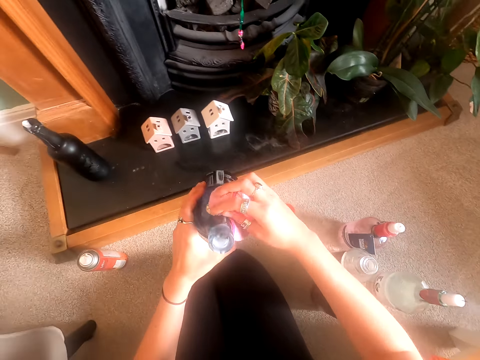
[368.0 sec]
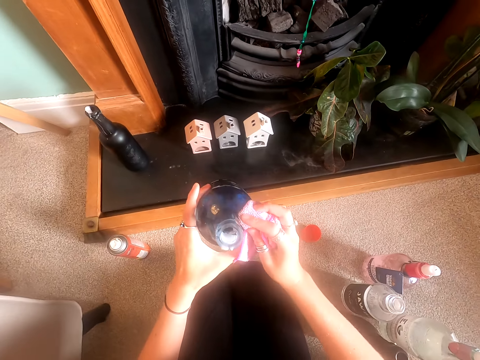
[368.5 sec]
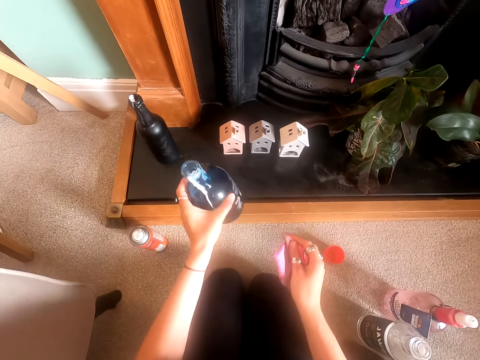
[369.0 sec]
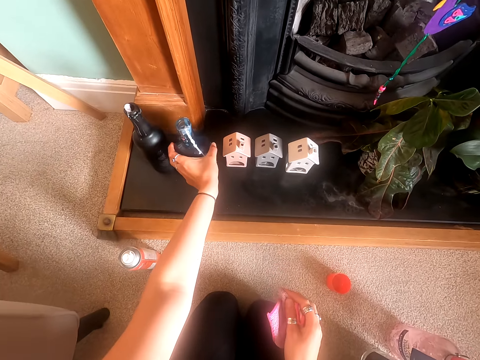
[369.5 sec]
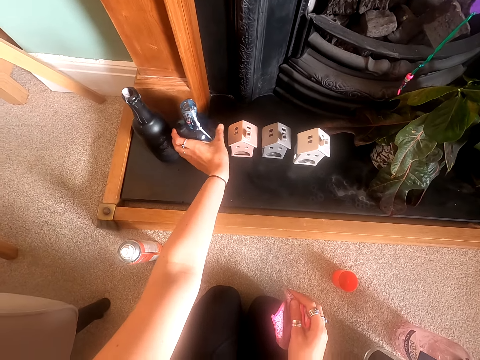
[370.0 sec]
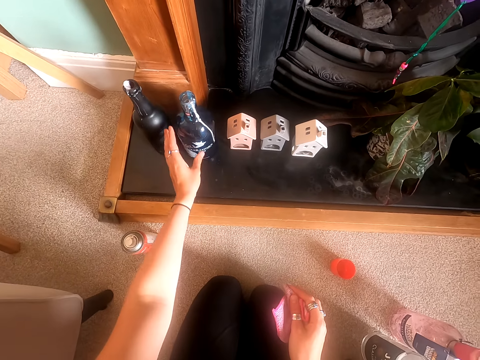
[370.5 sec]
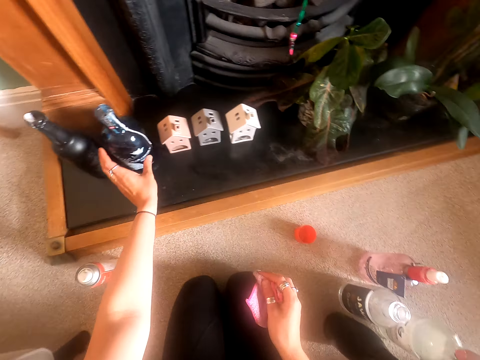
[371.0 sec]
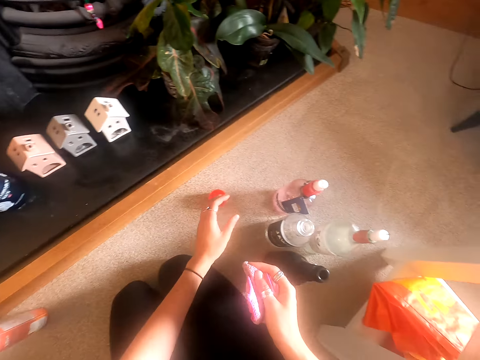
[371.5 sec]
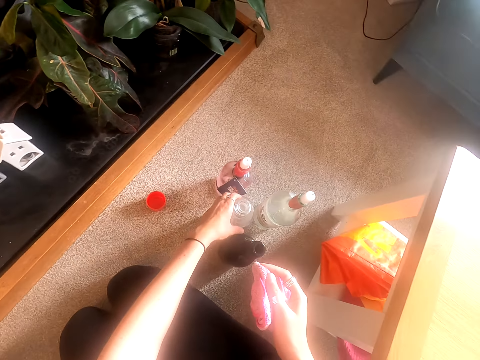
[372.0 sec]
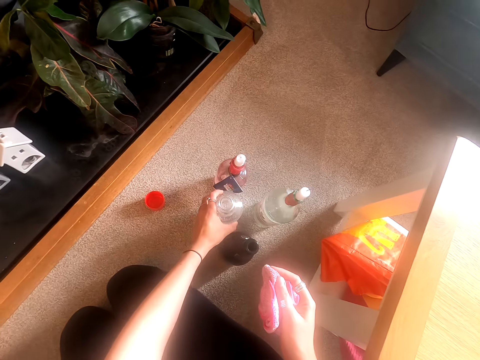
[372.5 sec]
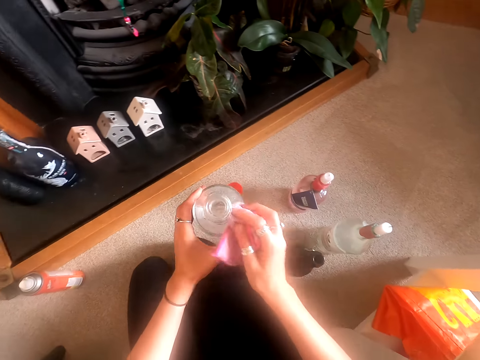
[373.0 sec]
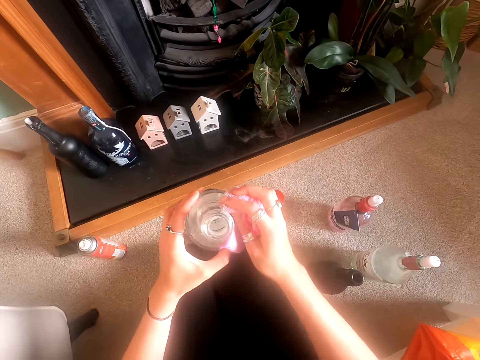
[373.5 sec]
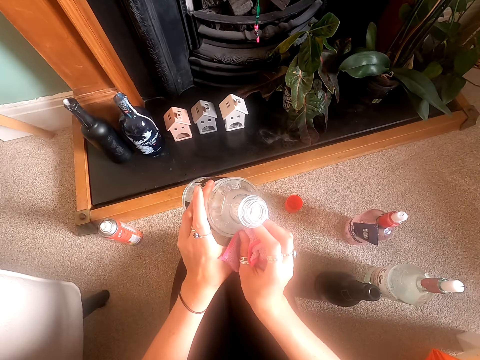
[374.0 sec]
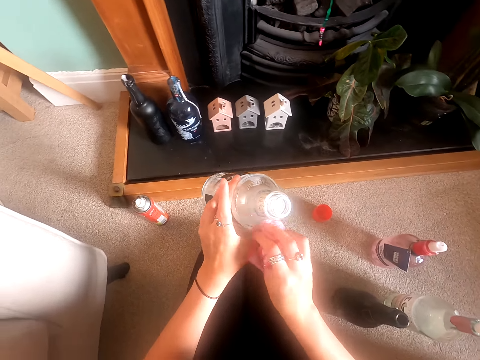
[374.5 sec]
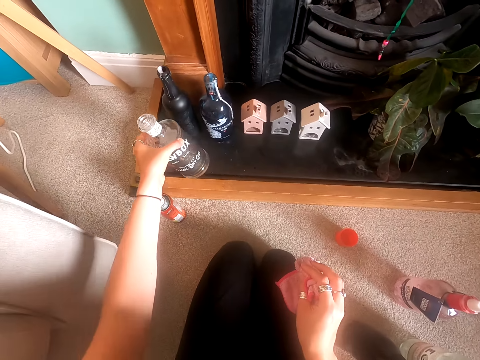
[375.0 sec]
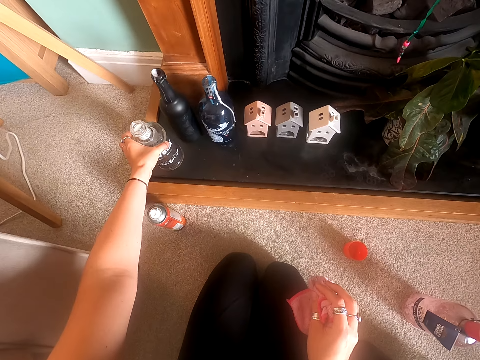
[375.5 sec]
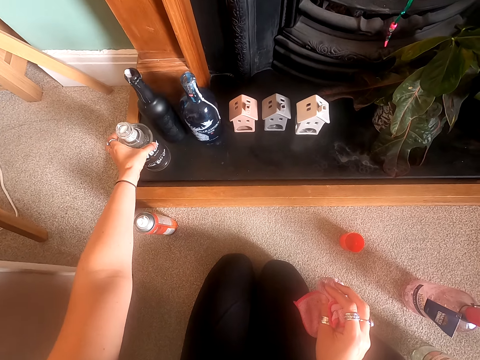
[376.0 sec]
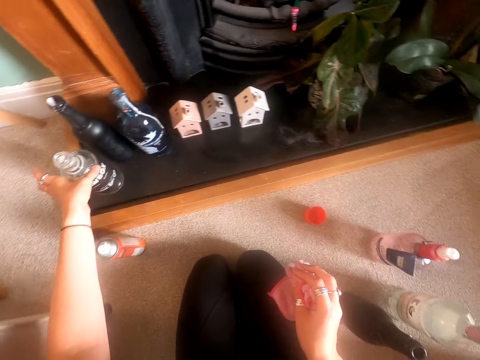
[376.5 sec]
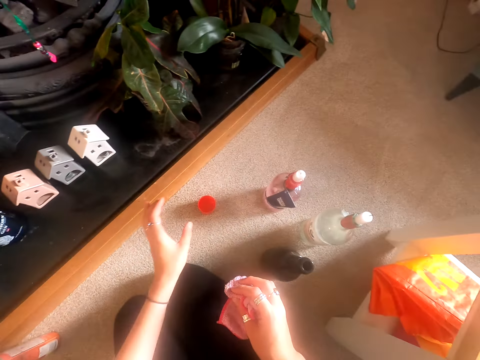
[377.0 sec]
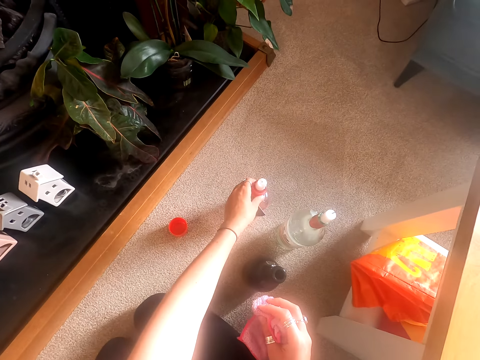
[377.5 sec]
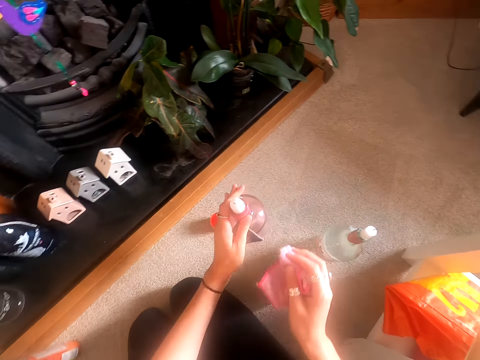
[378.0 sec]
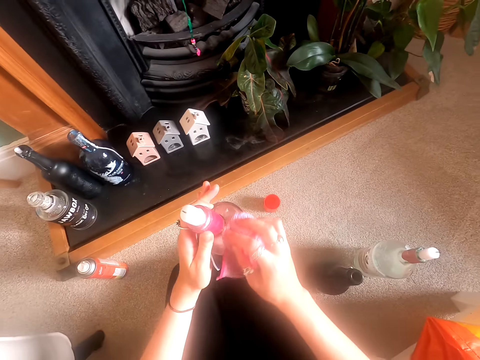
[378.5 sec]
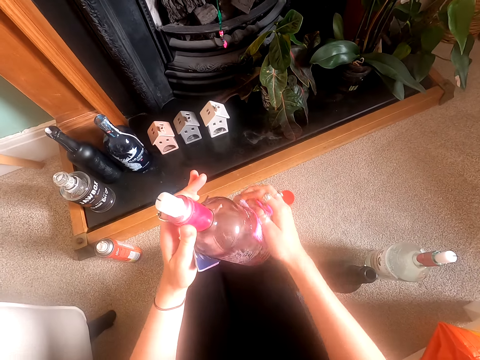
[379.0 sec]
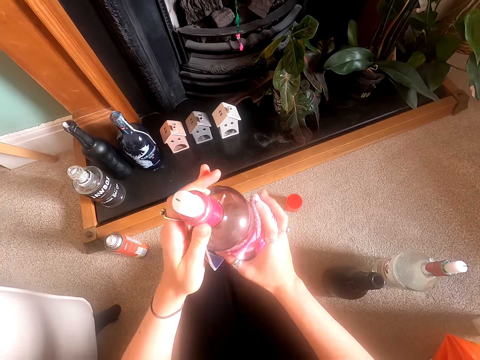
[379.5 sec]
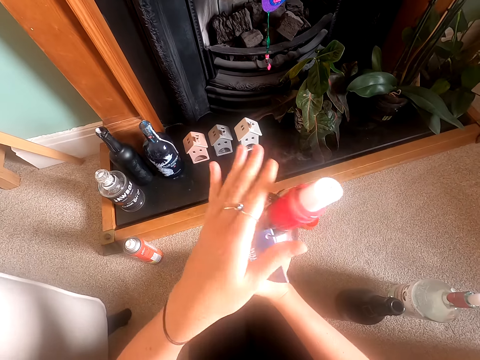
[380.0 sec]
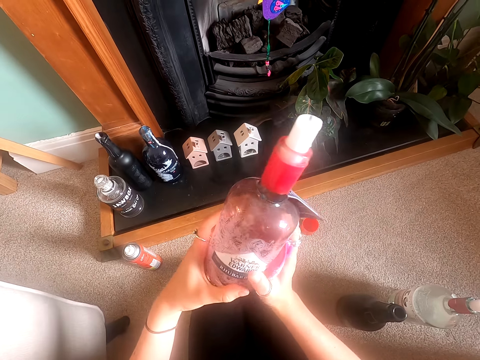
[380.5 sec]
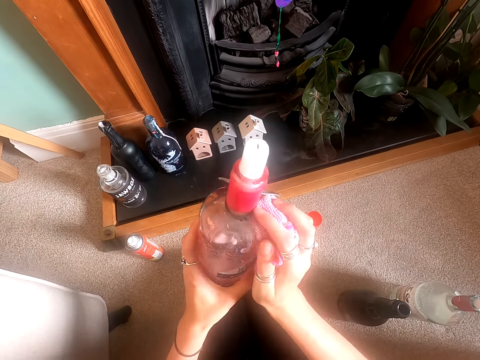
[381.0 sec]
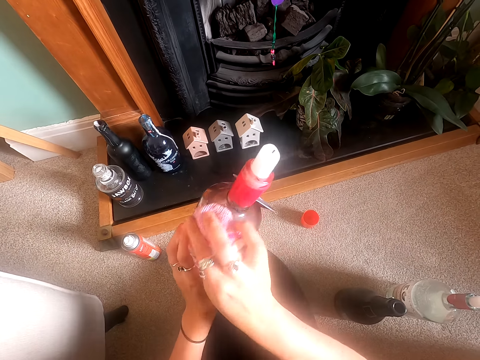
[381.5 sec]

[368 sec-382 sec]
The camera wearer drops a bottle on the stand. They position the bottle on the stand. They pick up another bottle on the floor and wipe the bottle with the cloth. They drop the bottle on the stand. They pick up a bottle on the floor and wipe the bottle with the cloth.

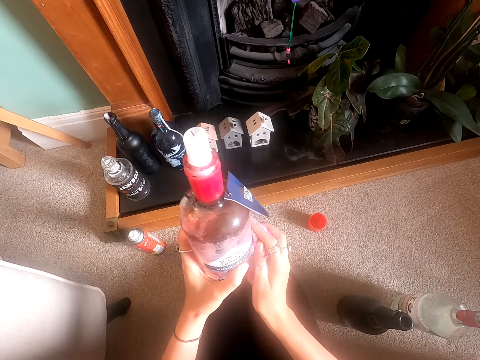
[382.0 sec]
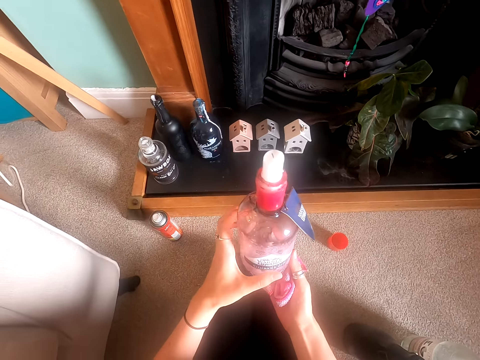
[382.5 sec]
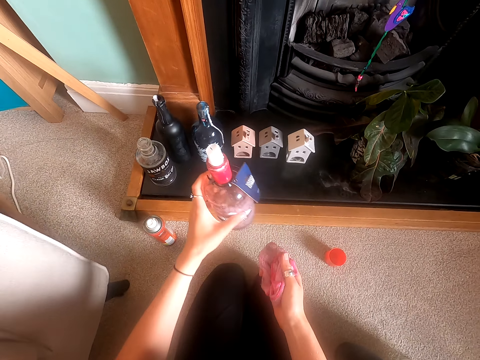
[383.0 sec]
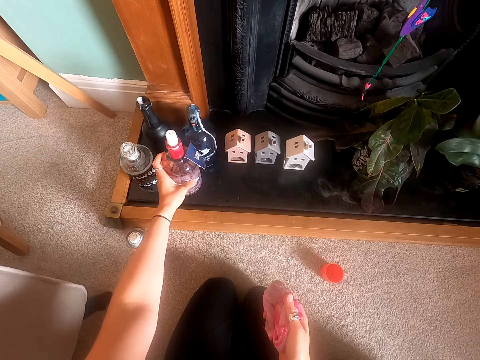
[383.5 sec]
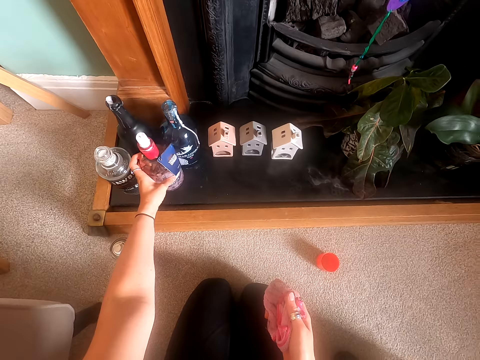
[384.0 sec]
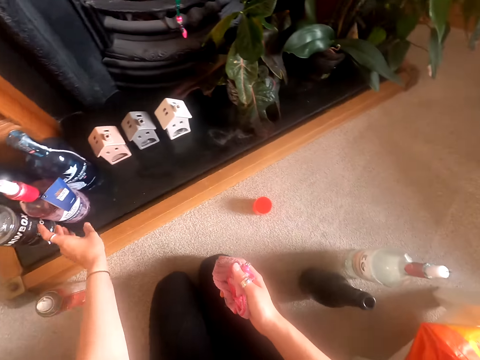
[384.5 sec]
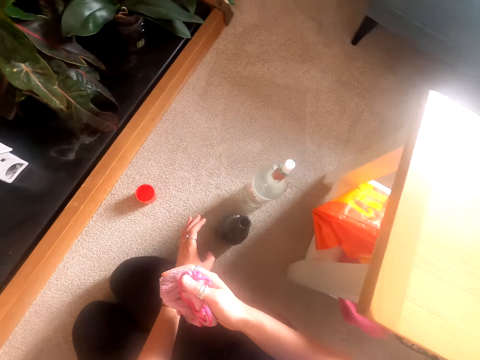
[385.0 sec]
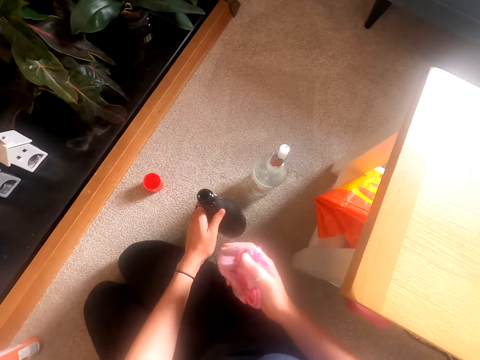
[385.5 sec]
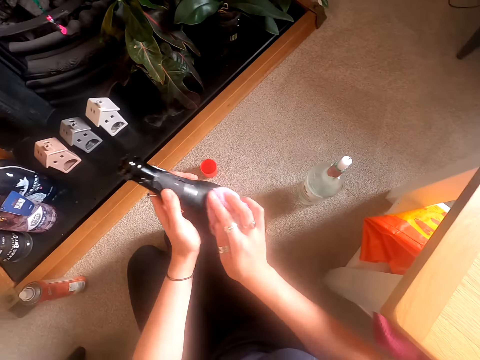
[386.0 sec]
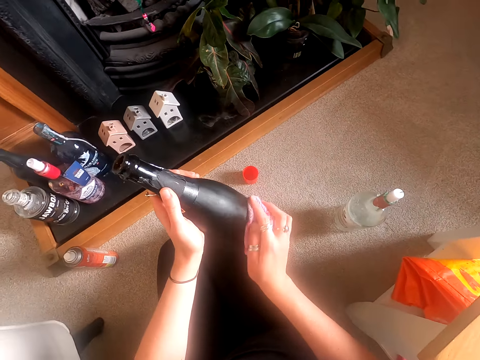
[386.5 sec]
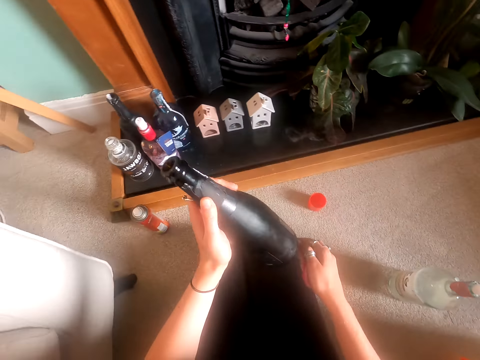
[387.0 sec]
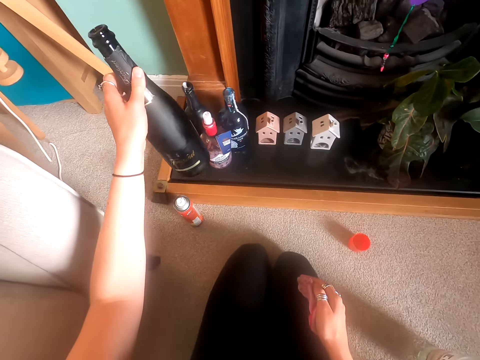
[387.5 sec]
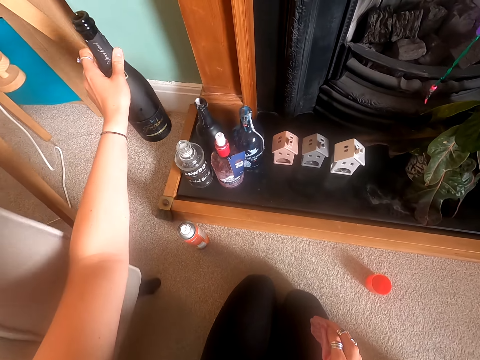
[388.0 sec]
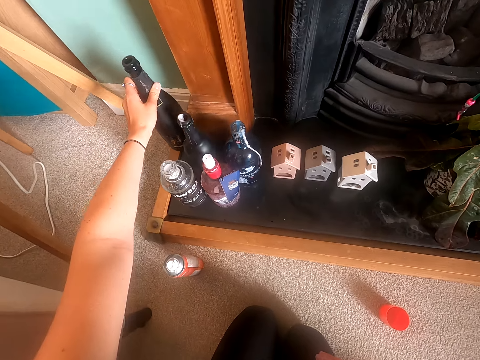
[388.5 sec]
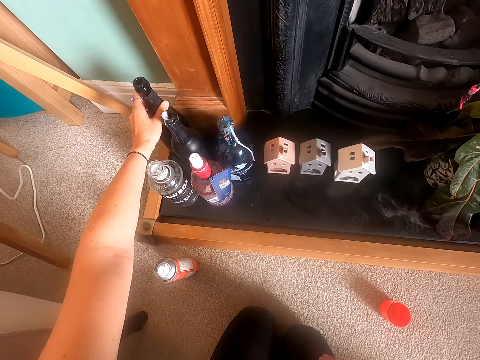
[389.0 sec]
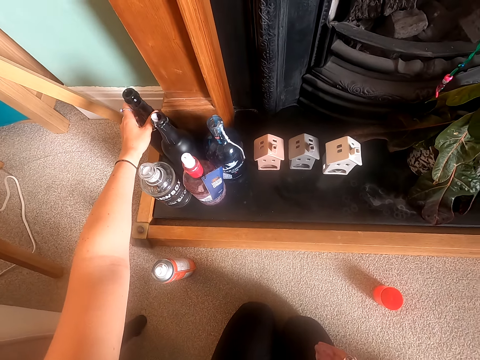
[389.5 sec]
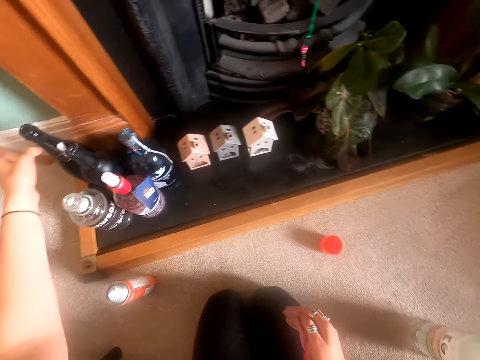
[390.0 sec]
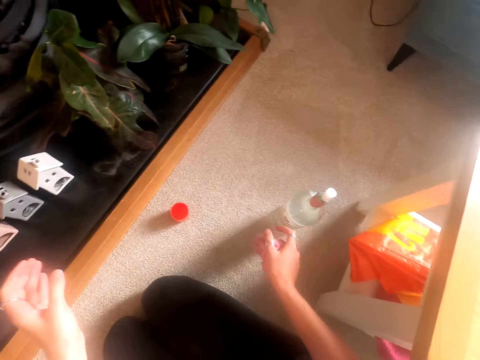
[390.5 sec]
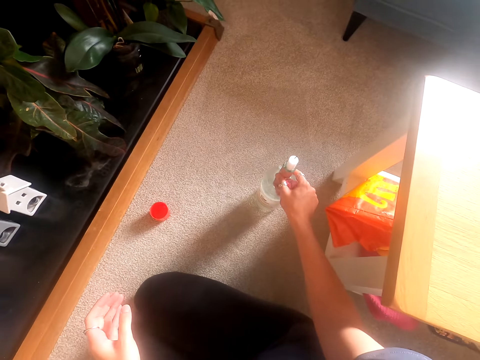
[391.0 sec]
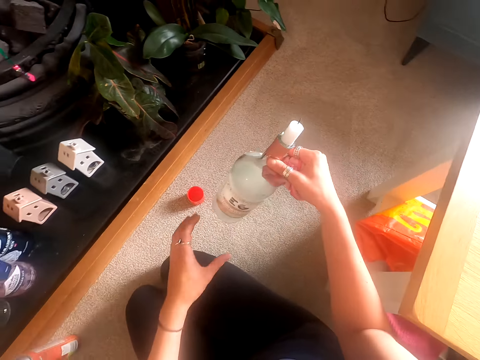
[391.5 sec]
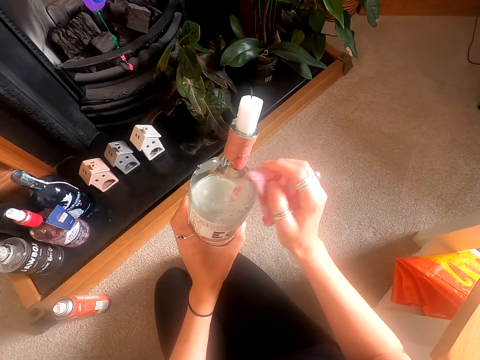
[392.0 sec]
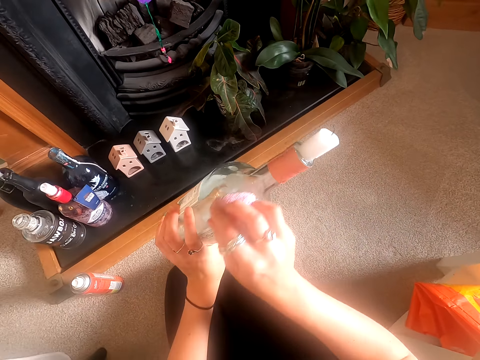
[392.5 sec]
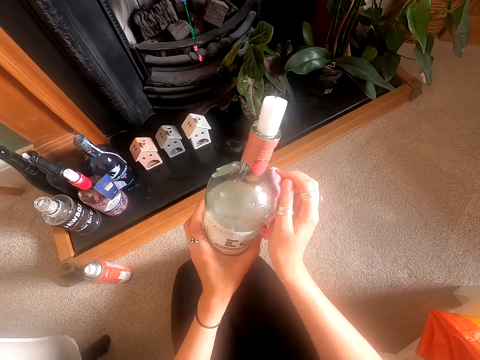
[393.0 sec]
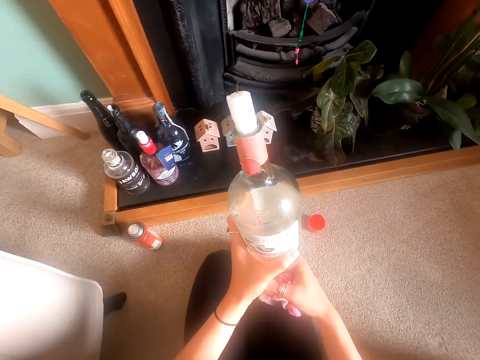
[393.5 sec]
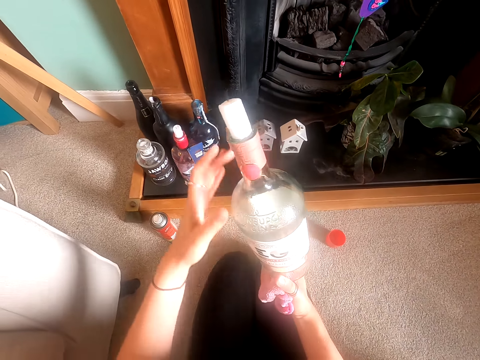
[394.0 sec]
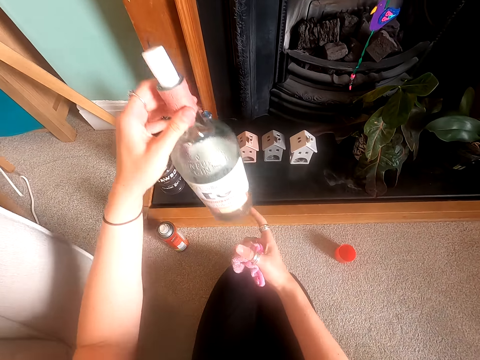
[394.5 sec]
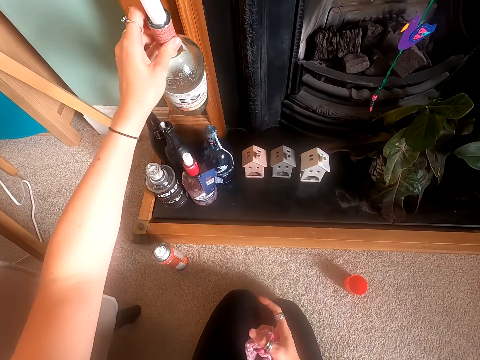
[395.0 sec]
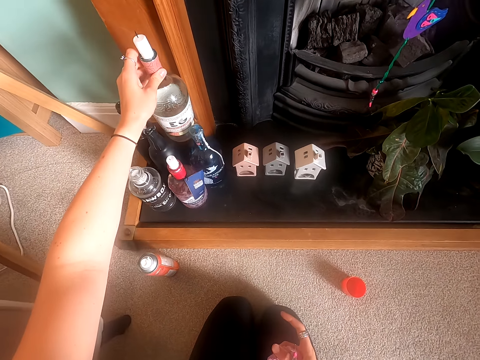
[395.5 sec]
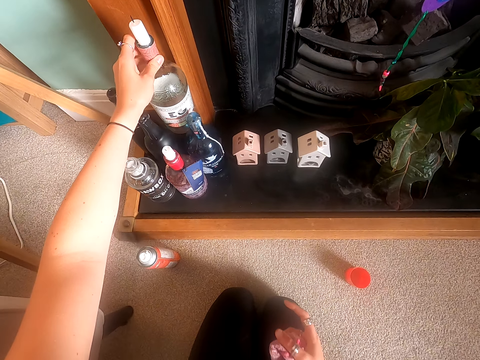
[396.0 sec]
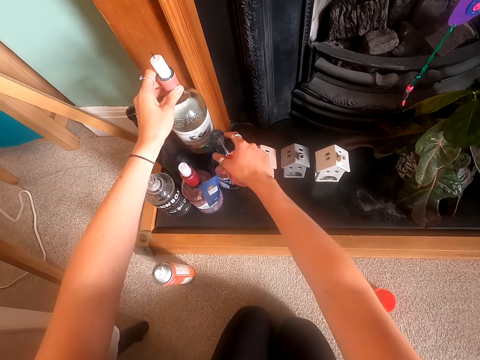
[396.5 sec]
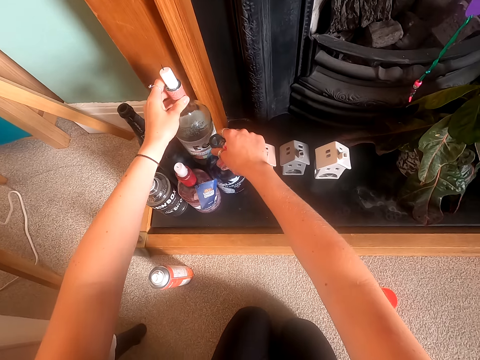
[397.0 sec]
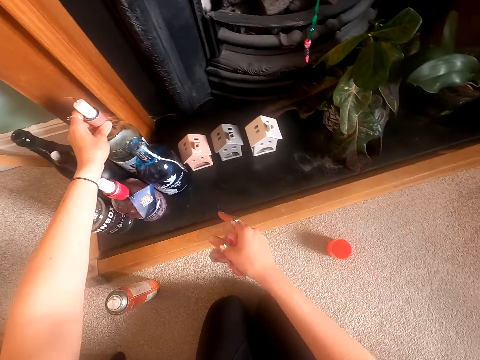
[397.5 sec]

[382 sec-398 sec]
The camera wearer drops the bottle on the stand. They pick up a bottle on the floor and wipe the bottle with the cloth. They drop the bottle on the stand. They pick up another bottle on the floor, shift the bottle to the left hand, and wipe the bottle with the wipe cloth. They drop the bottle on the stand. They shift another bottle on the stand.
